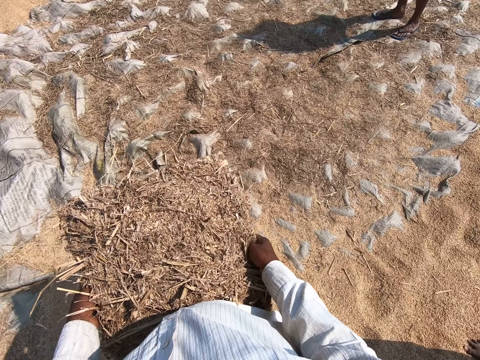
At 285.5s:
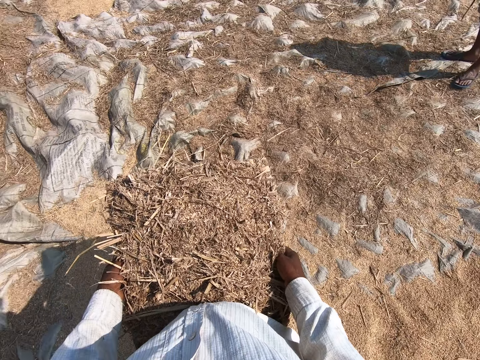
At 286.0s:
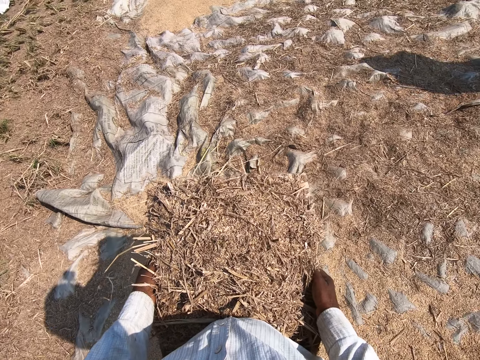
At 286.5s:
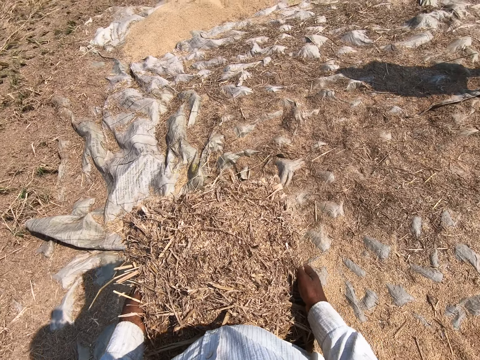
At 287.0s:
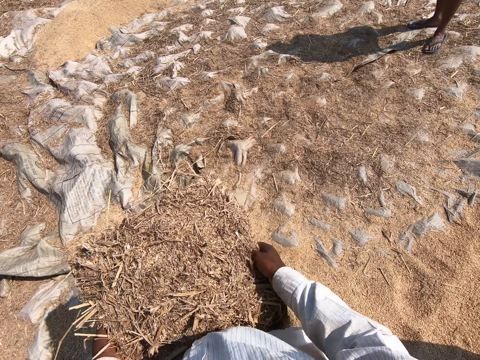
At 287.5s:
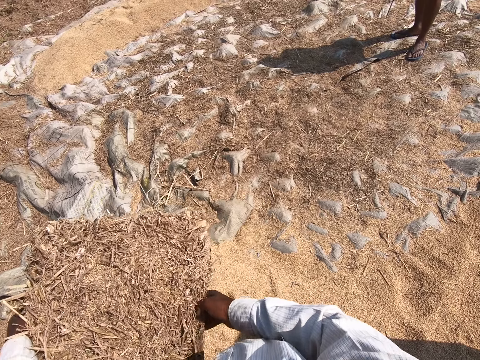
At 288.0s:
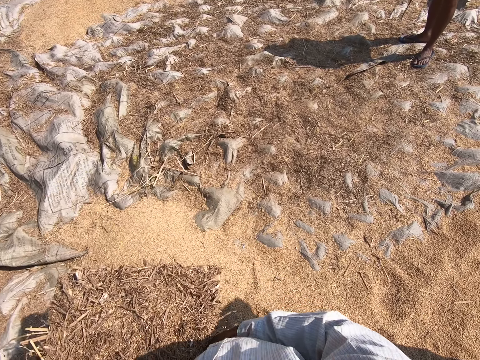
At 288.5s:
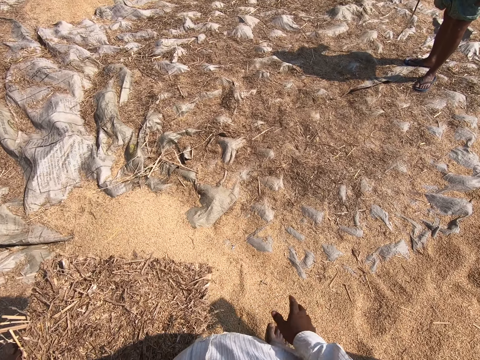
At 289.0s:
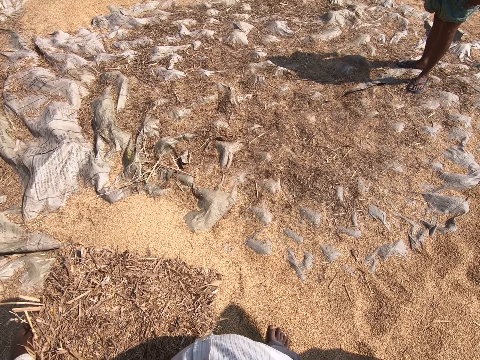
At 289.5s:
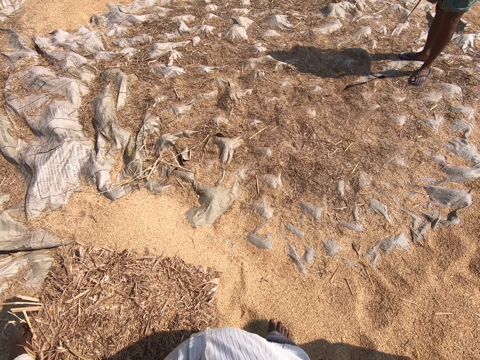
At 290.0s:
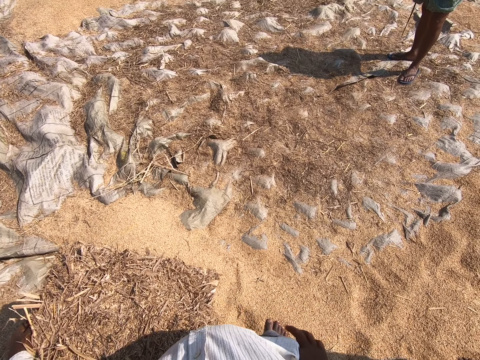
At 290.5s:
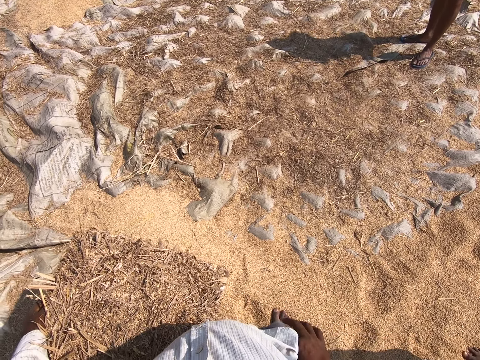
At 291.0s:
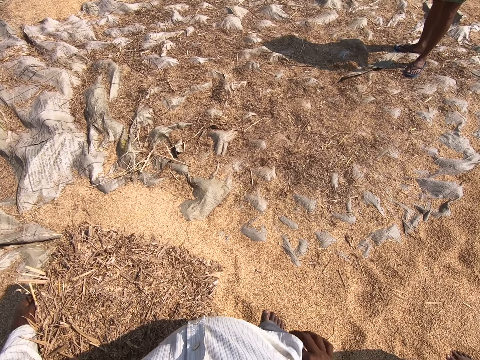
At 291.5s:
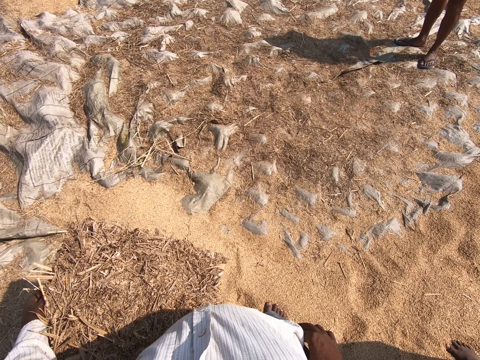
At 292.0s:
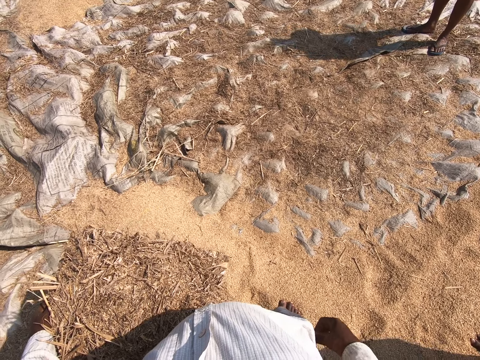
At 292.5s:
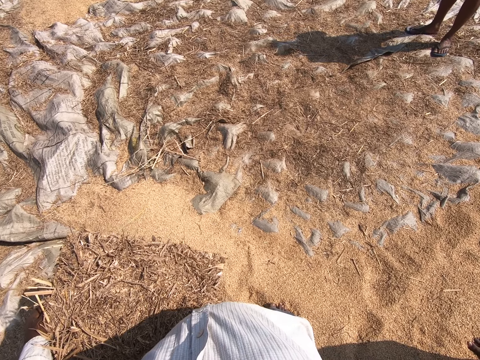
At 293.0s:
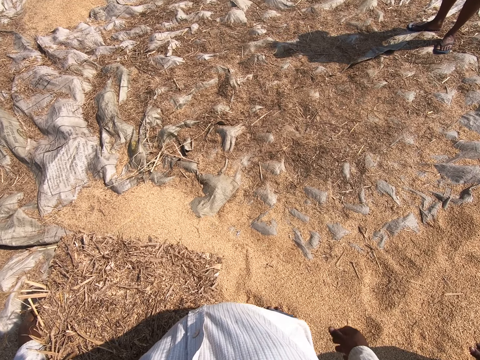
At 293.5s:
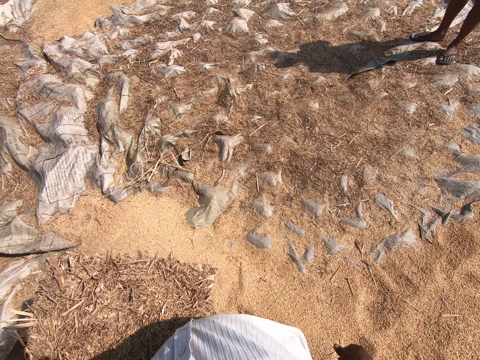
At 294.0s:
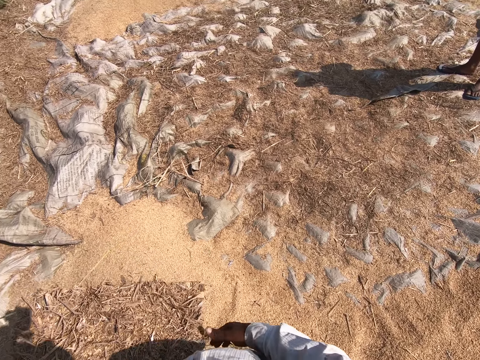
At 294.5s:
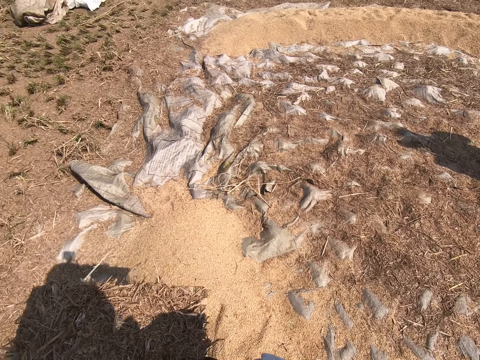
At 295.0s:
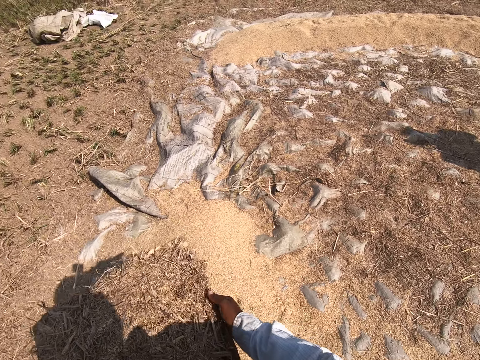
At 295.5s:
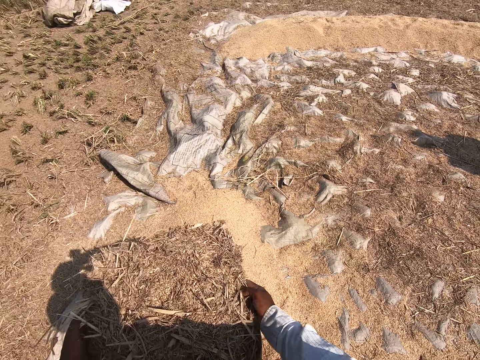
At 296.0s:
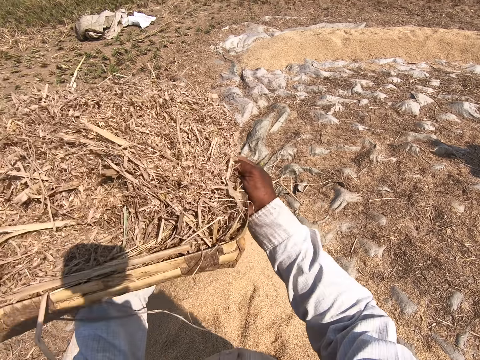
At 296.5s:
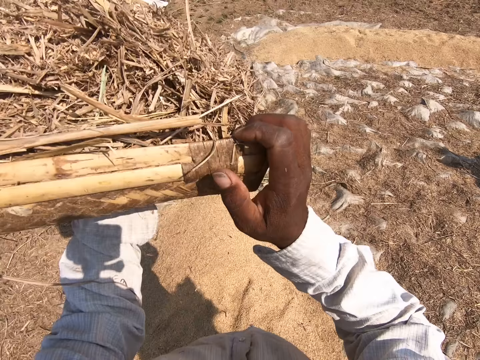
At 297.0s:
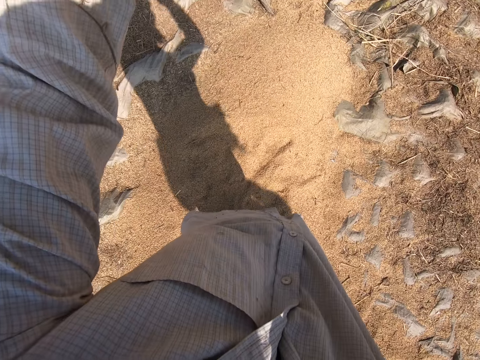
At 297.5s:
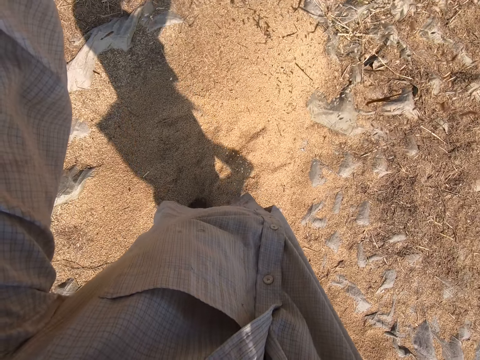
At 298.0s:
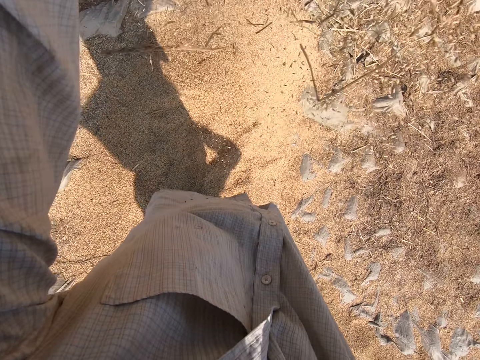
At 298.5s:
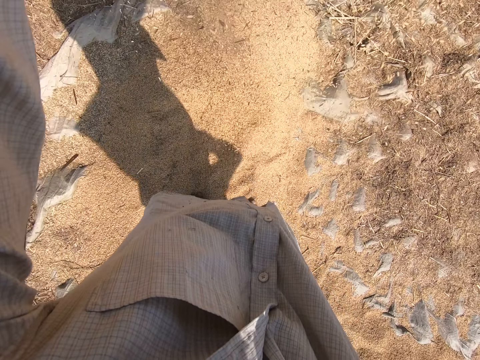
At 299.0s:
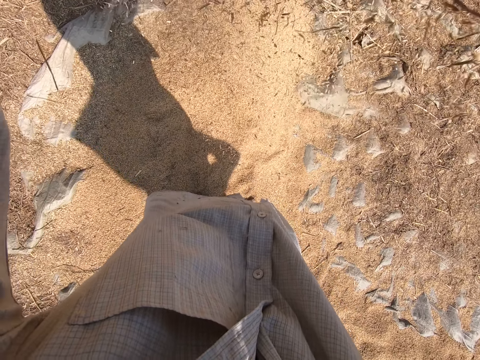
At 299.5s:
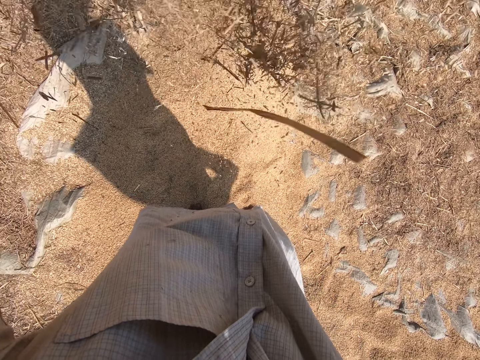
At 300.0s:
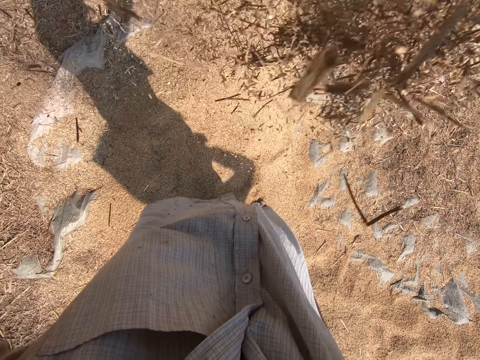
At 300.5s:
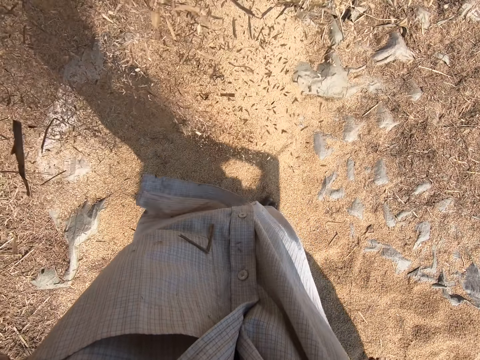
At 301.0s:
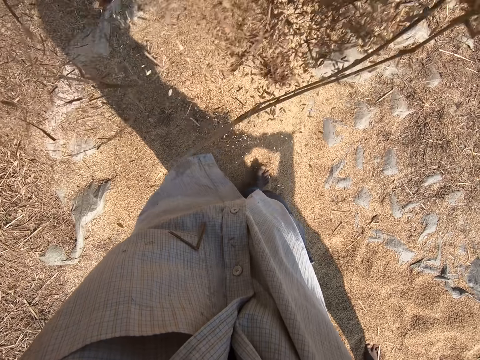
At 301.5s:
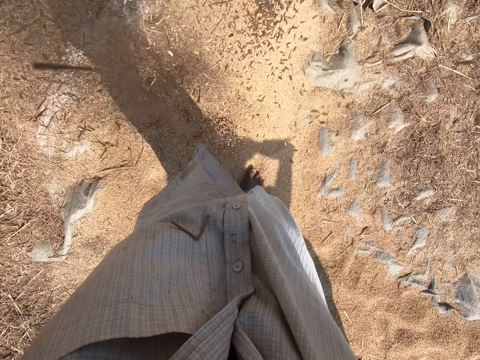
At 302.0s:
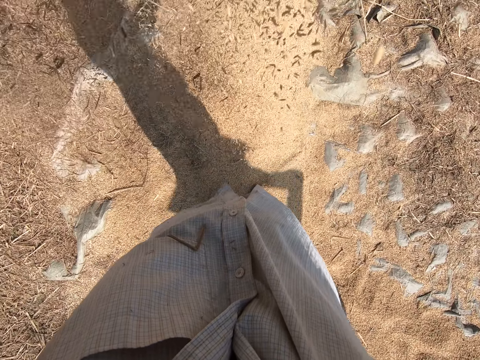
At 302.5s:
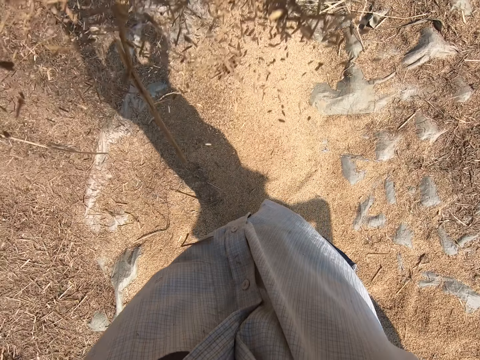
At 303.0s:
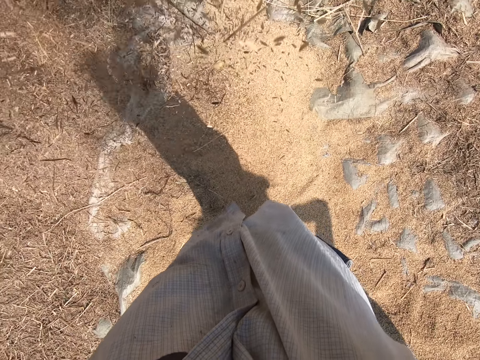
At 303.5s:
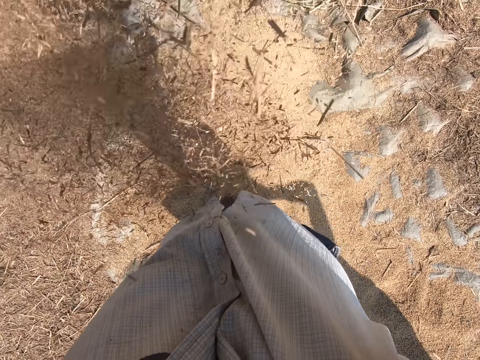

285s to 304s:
The camera wearer raises the tray up. They pour the sheaves. They talk.

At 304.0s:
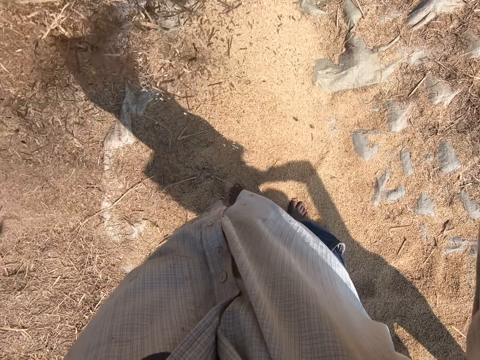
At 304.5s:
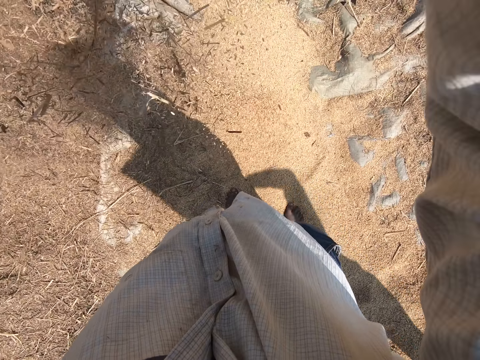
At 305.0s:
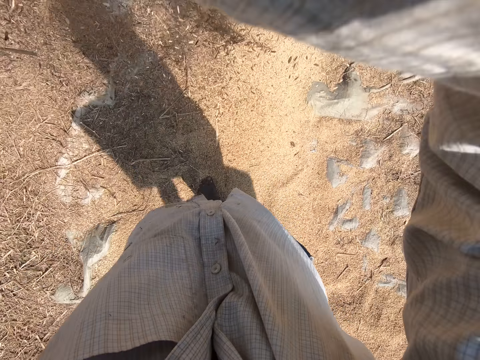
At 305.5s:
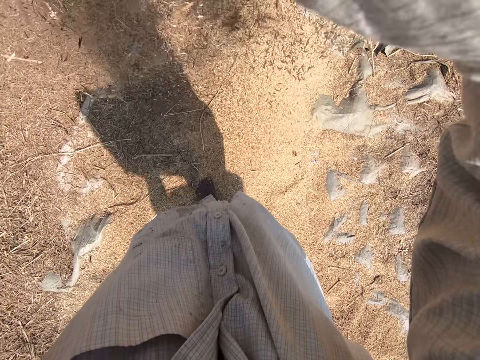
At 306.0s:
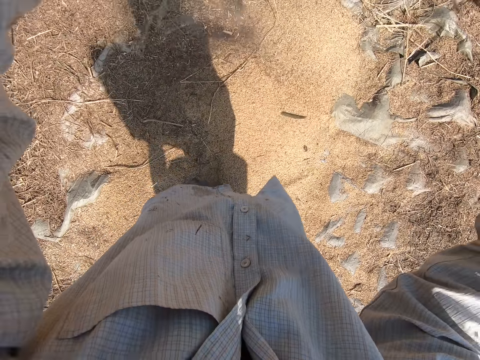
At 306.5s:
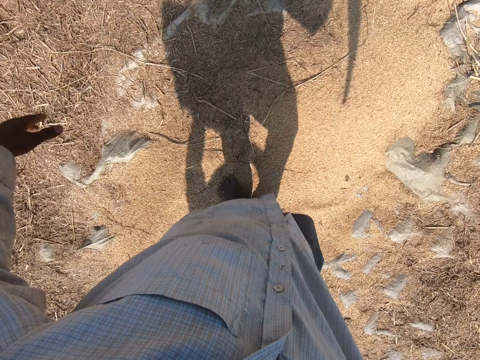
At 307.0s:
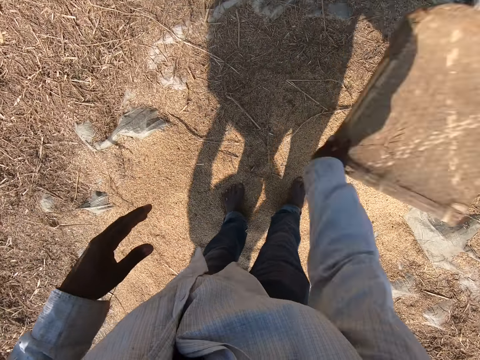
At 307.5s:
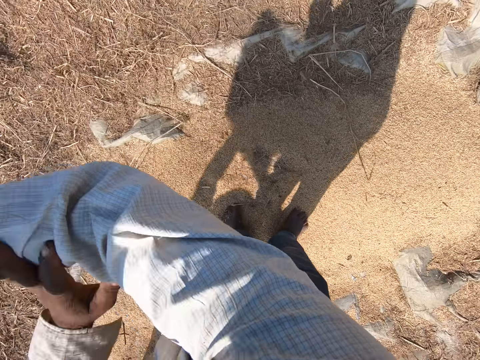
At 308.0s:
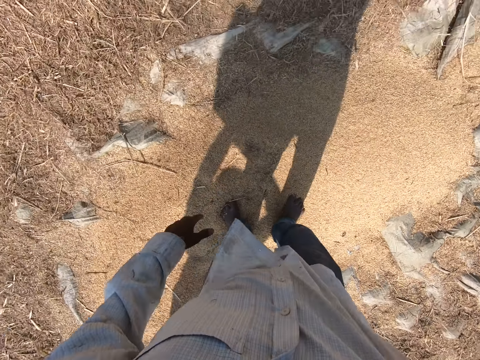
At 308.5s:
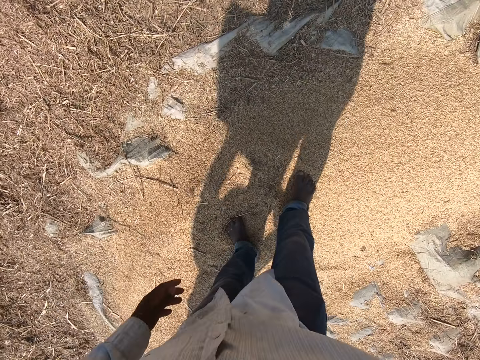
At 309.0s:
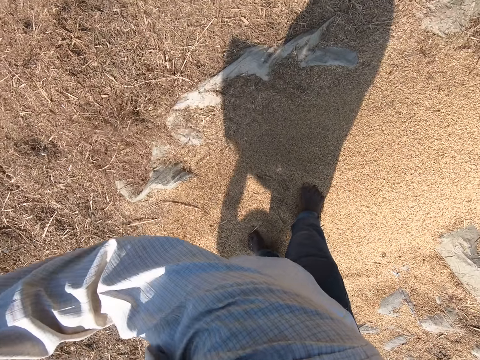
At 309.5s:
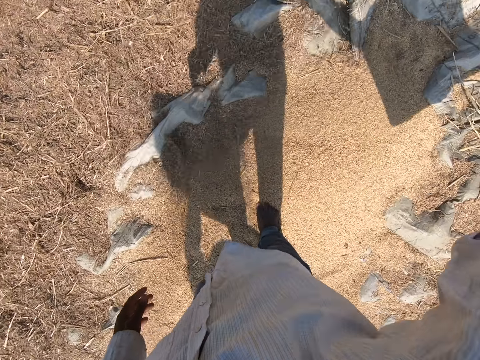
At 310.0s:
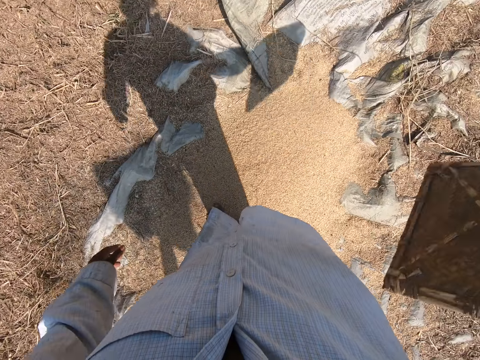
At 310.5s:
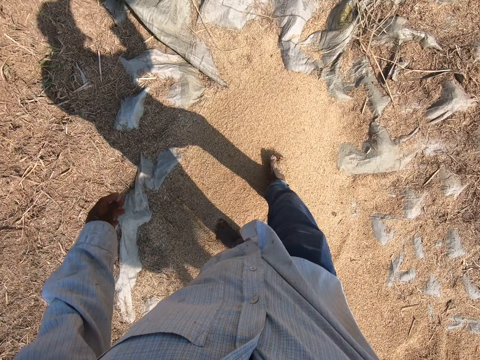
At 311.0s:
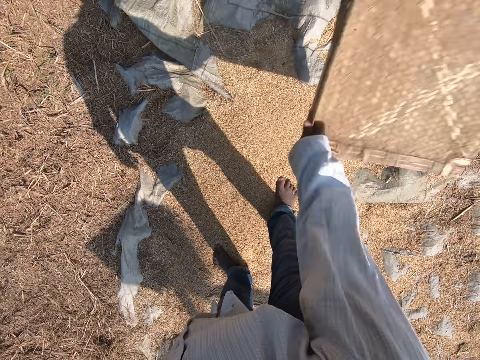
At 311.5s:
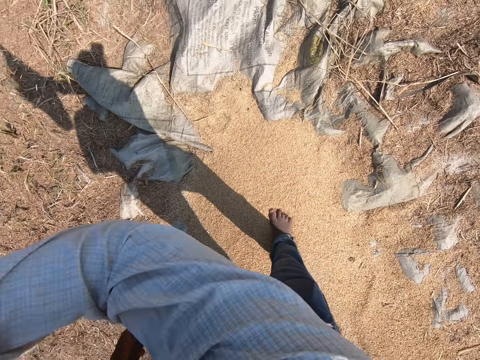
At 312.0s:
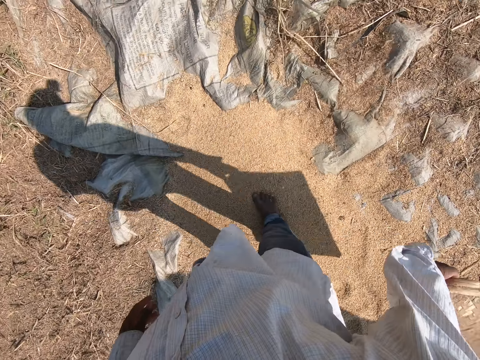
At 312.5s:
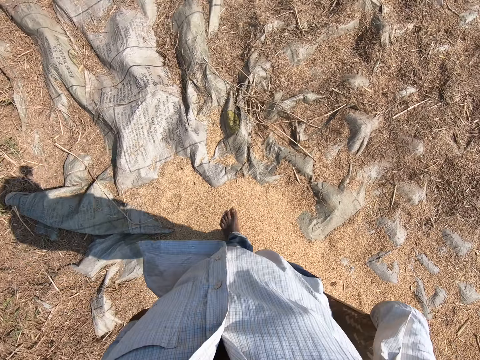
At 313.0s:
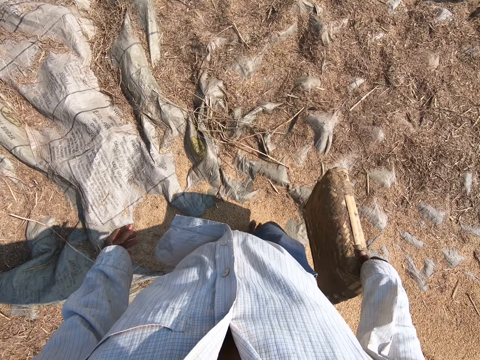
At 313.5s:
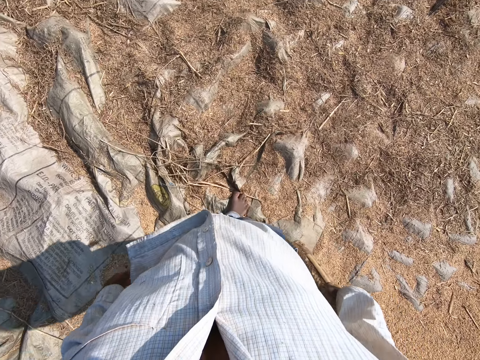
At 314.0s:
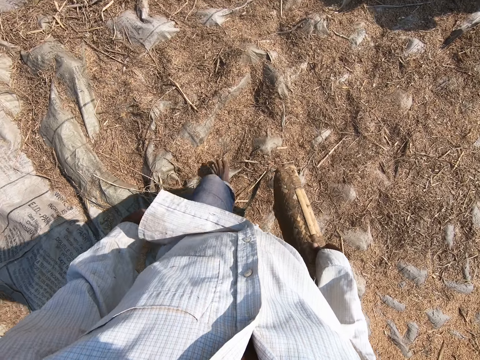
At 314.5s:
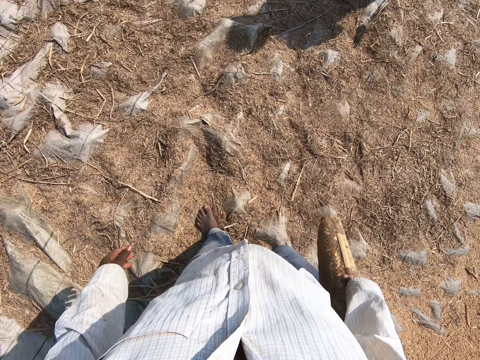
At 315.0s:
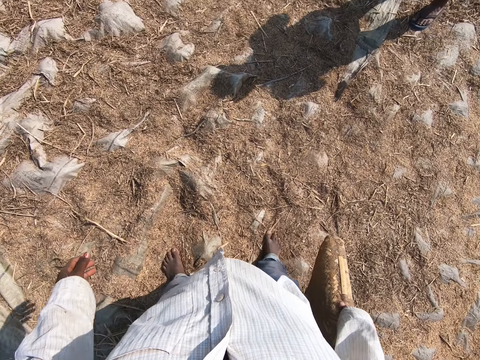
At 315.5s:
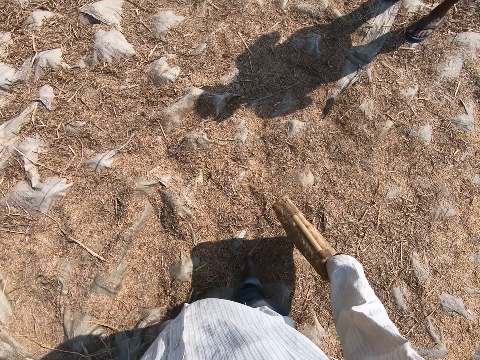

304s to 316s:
The camera wearer waves the tray in the air. They blow something with an object. They walk forward.
